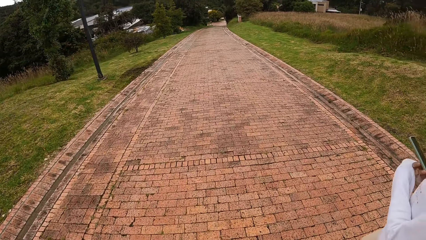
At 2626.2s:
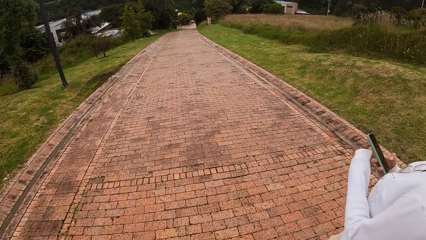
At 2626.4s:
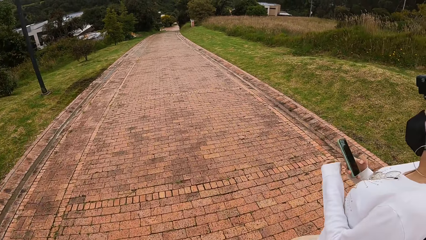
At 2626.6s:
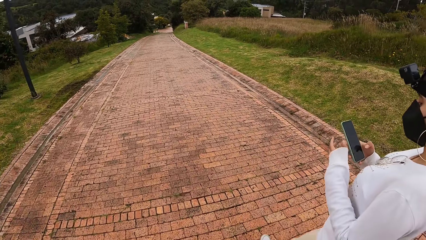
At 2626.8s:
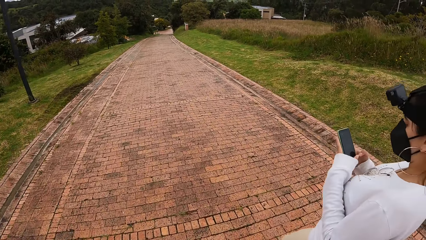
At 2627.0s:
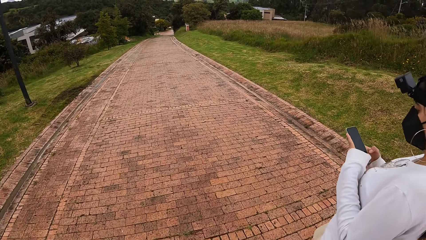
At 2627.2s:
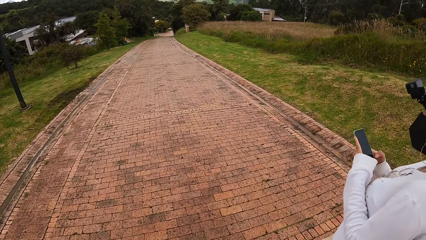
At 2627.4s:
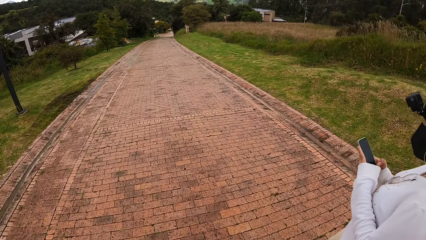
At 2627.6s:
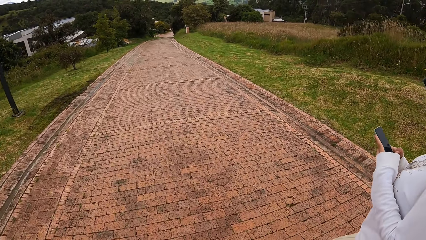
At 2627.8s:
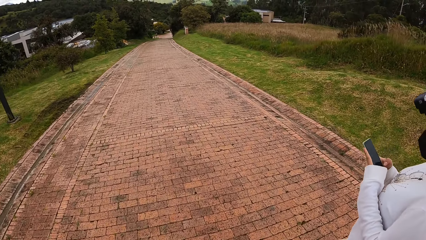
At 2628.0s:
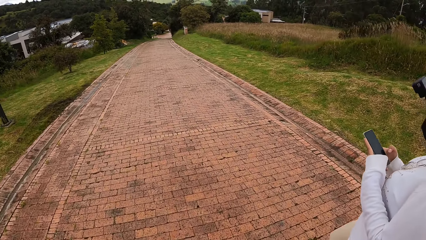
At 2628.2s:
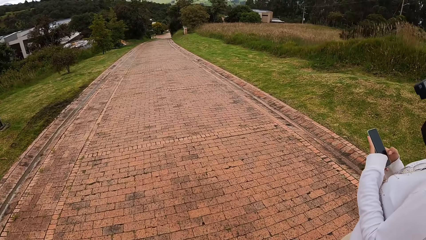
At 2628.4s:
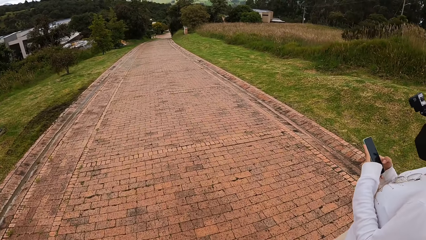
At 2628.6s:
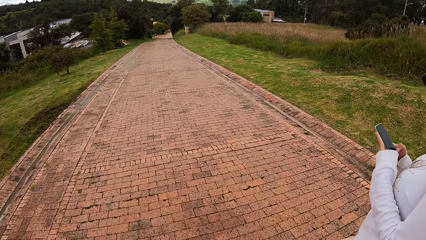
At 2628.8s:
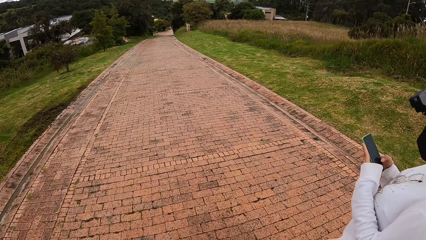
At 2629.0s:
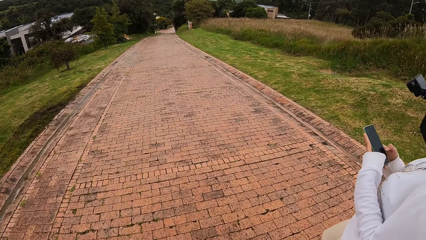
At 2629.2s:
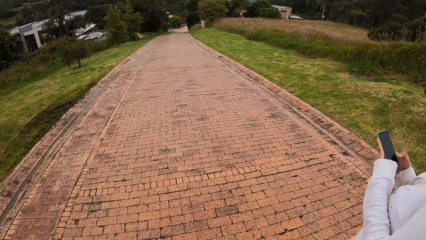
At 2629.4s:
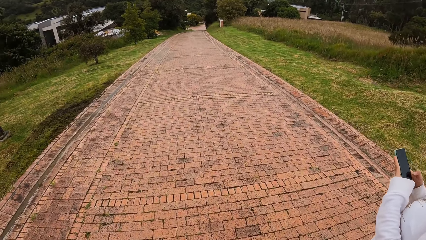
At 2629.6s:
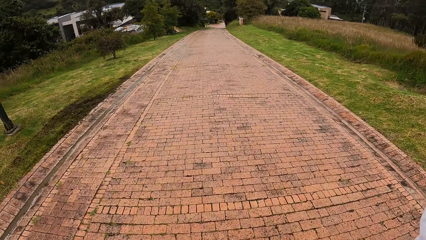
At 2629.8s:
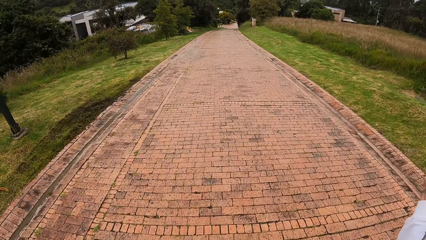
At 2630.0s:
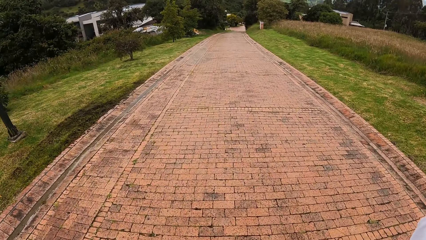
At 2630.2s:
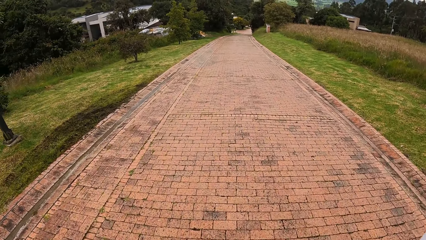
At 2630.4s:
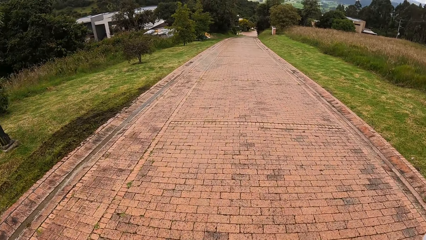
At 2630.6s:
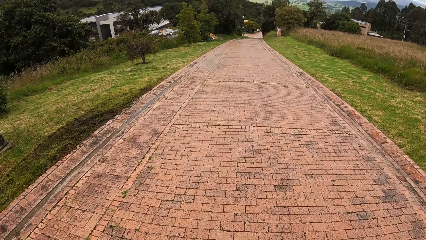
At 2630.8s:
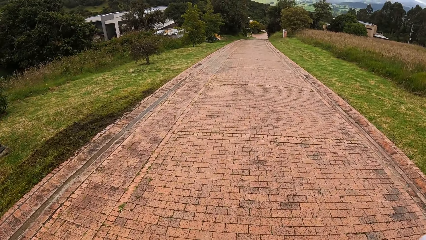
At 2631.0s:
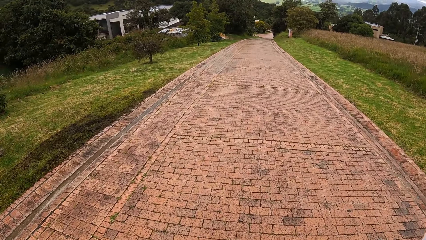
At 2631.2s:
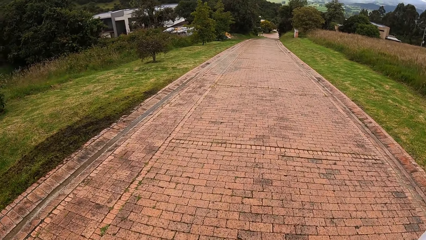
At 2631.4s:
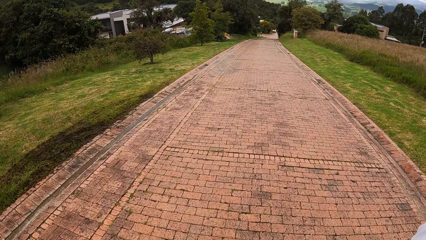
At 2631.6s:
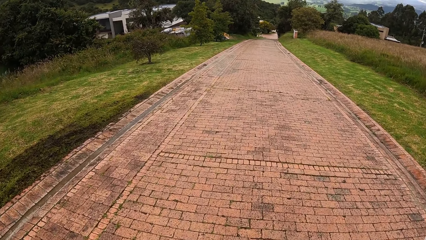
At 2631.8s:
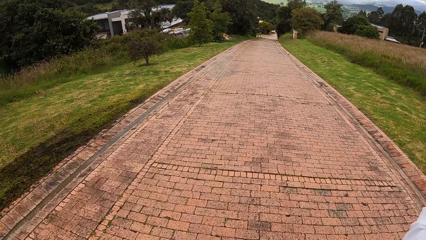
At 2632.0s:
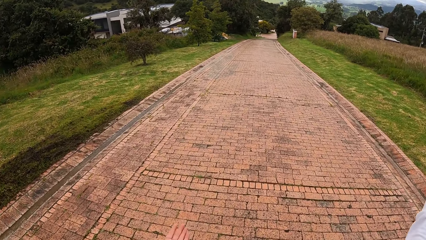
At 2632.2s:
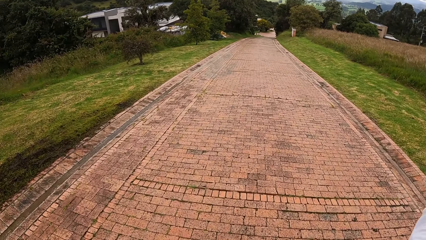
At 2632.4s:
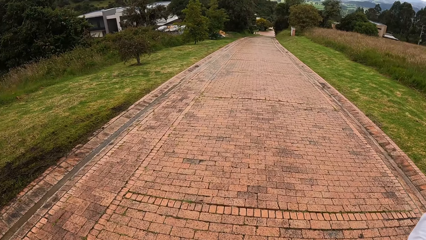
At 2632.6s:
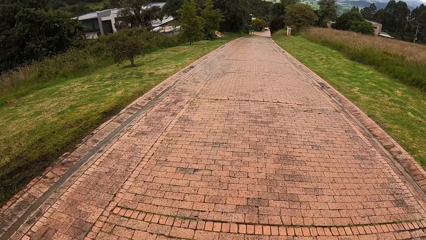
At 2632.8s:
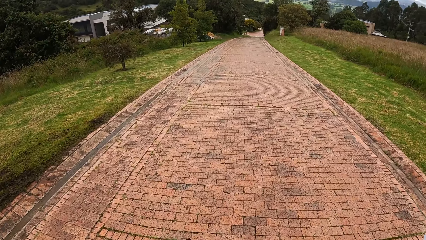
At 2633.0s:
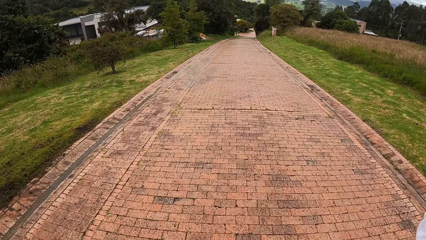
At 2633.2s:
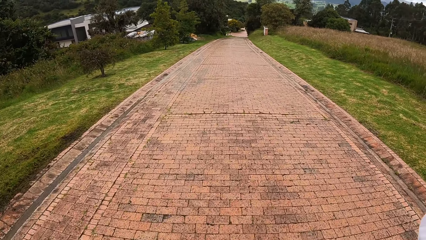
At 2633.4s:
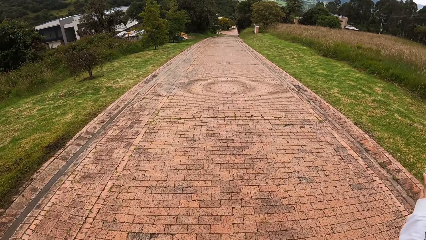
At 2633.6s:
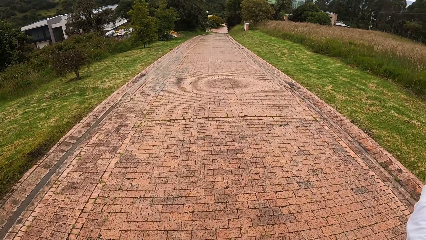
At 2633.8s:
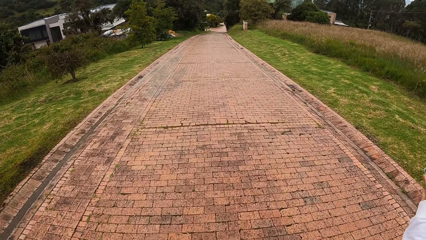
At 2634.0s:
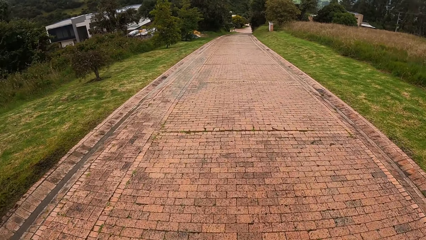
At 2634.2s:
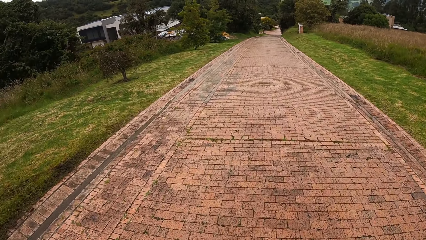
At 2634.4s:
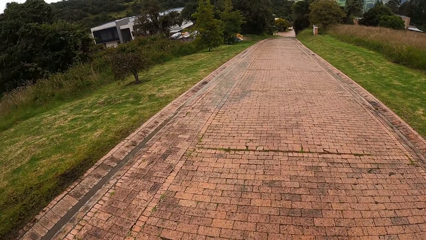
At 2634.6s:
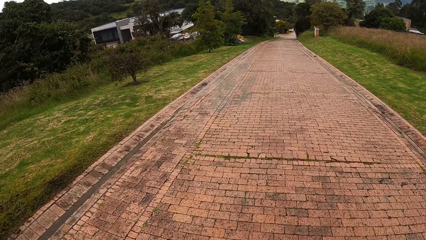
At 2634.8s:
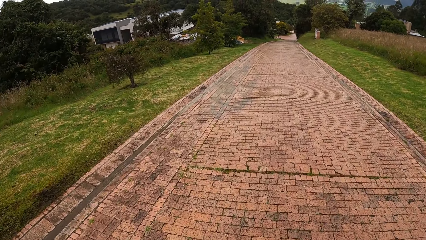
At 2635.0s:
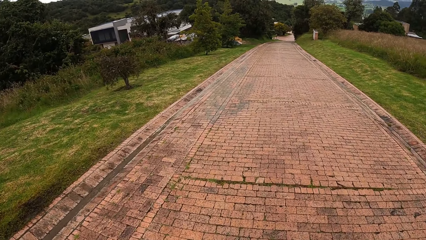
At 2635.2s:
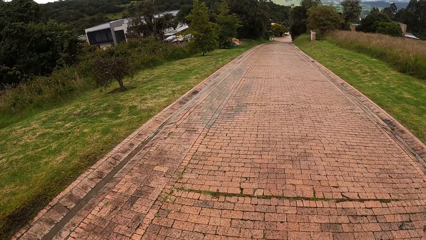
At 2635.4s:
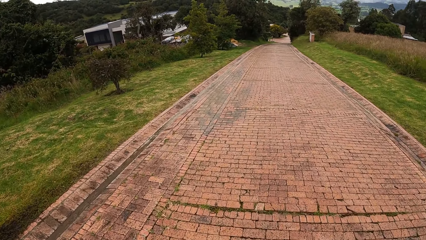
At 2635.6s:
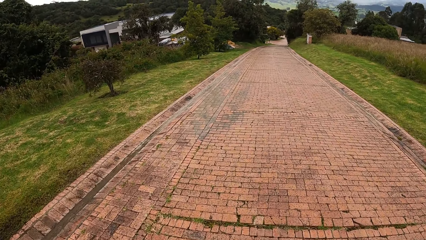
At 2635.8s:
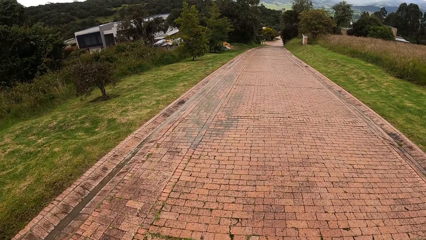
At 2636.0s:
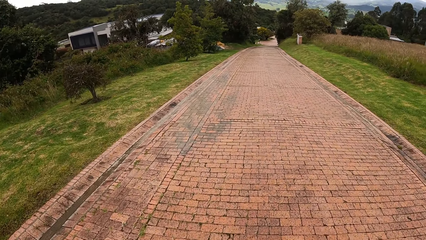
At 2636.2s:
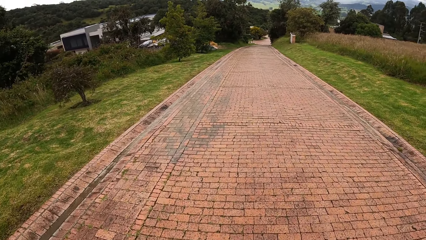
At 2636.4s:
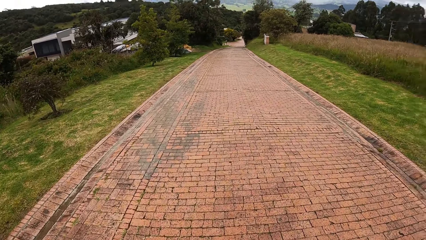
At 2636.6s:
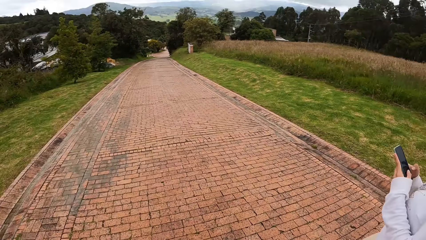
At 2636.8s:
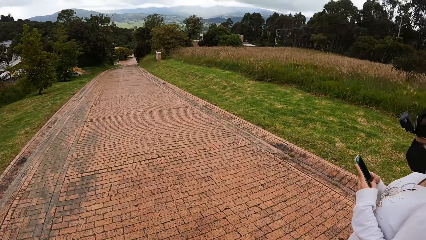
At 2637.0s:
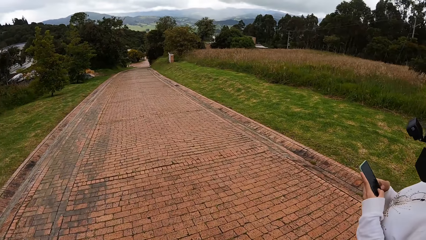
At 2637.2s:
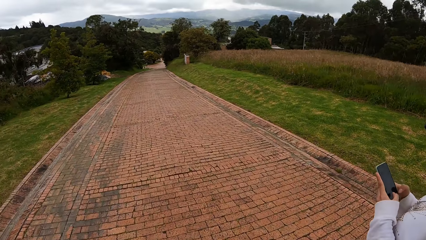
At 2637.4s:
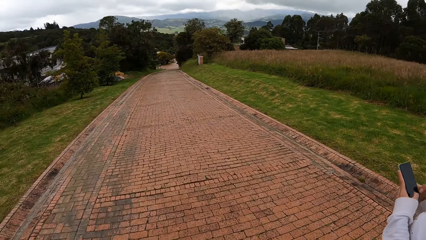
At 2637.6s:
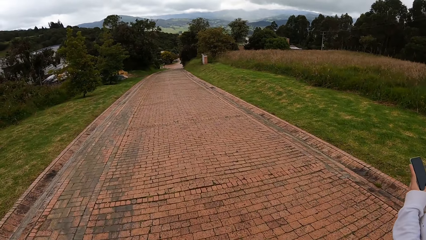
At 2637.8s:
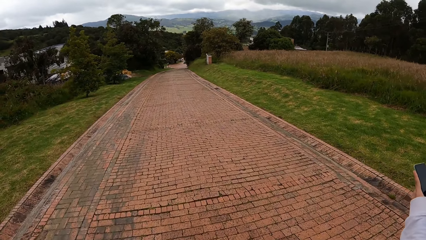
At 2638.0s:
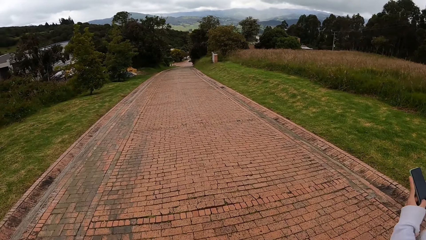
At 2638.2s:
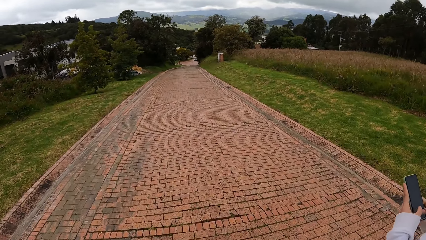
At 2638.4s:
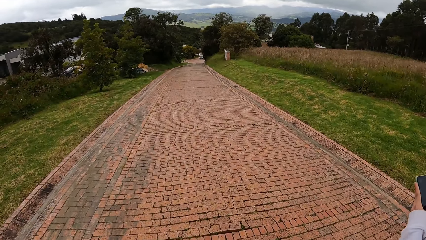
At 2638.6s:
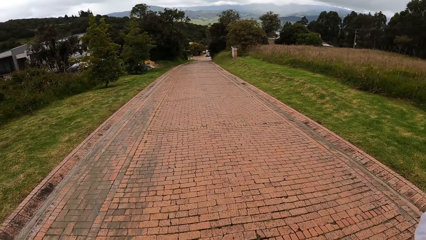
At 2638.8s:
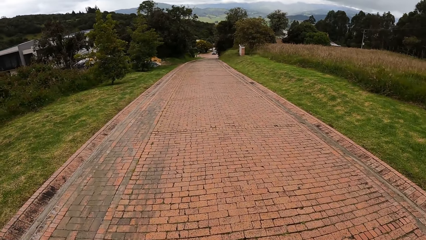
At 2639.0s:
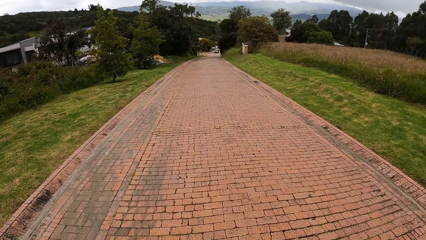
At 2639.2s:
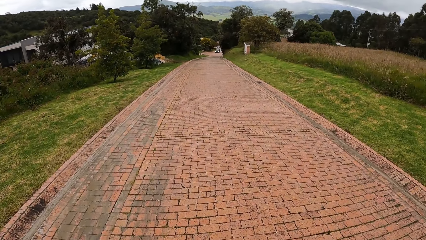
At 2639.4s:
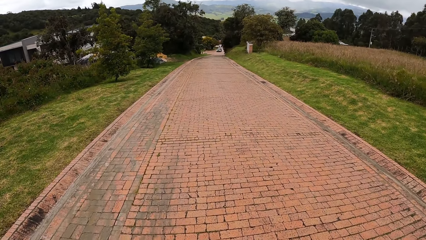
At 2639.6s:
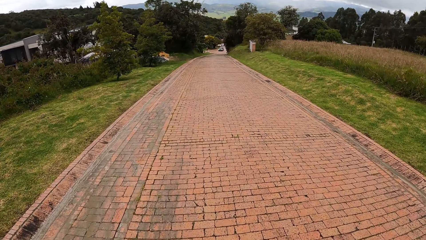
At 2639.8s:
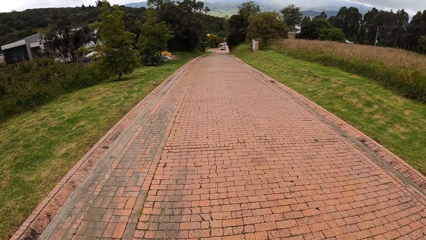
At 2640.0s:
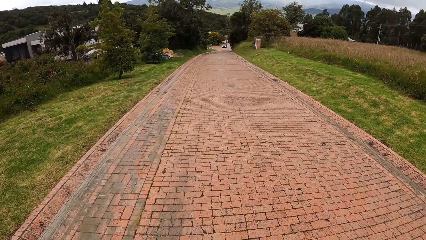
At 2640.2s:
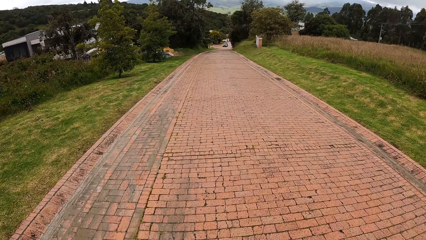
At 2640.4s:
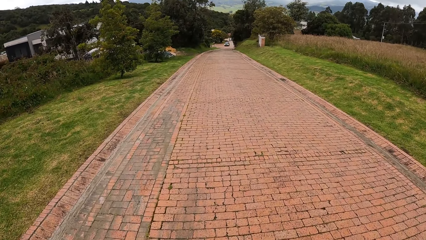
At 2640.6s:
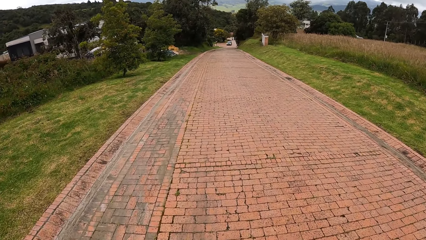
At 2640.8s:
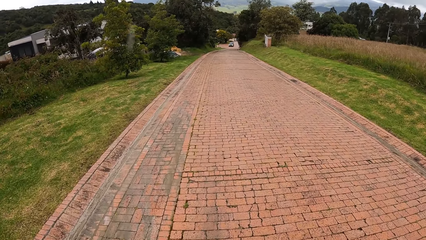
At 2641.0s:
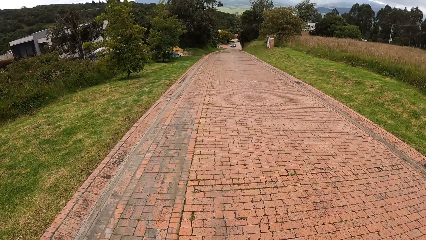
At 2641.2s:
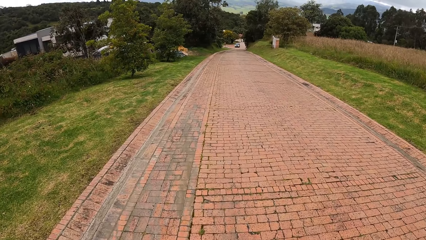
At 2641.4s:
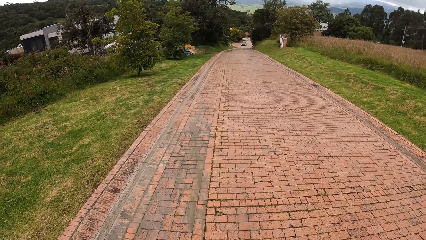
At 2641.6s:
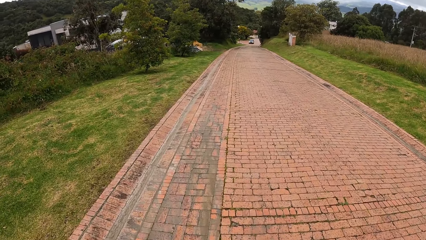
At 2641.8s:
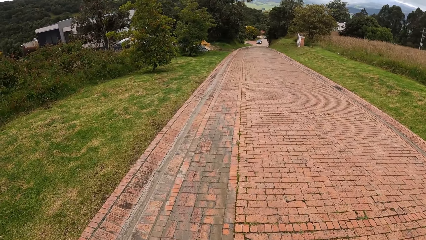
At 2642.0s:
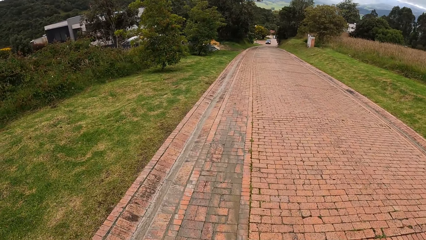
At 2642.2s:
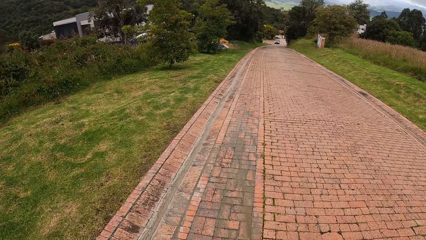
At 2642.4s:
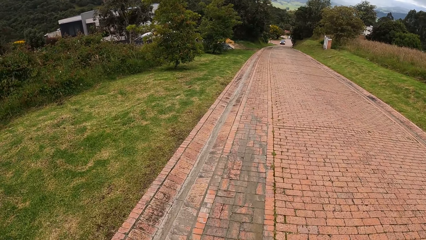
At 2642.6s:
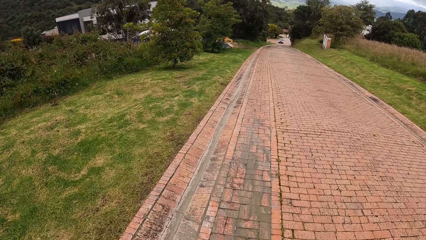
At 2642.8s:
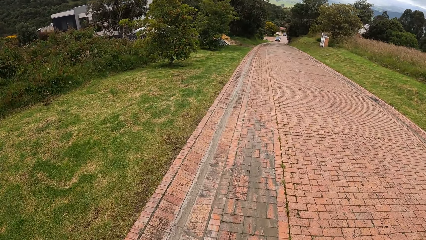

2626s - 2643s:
The woman operates the phone in both hands. The woman scrolls the phone. The camera wearer walks on the road. The woman scrolls the phone. The camera wearer walks on the road.
